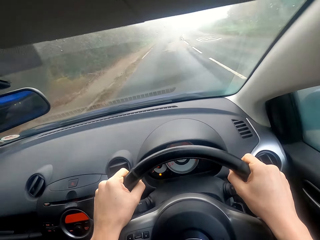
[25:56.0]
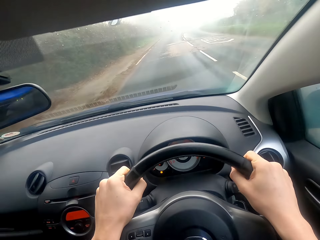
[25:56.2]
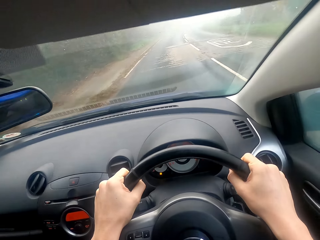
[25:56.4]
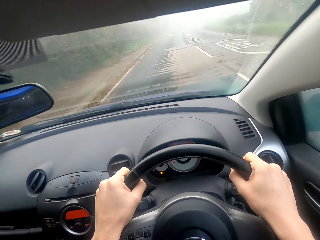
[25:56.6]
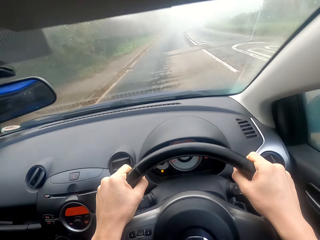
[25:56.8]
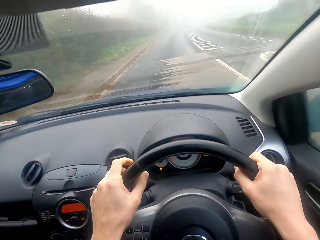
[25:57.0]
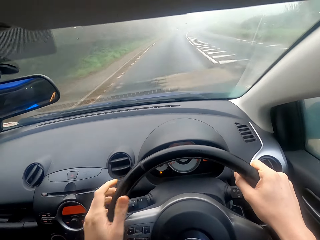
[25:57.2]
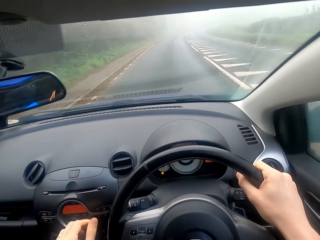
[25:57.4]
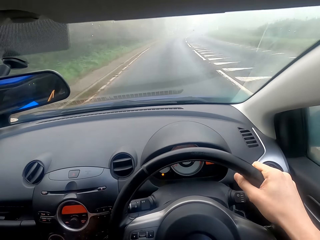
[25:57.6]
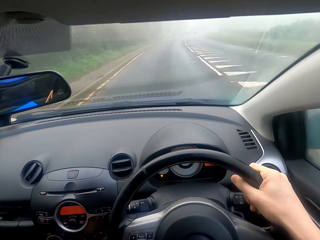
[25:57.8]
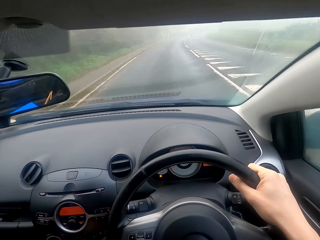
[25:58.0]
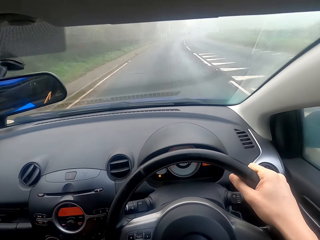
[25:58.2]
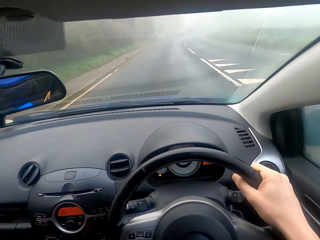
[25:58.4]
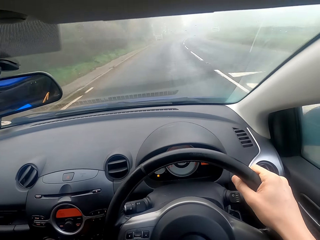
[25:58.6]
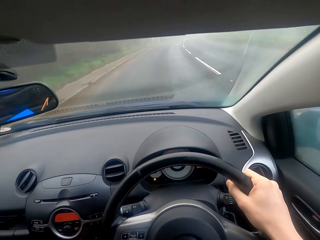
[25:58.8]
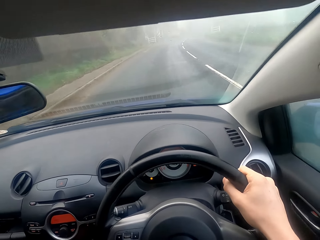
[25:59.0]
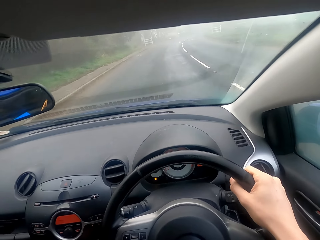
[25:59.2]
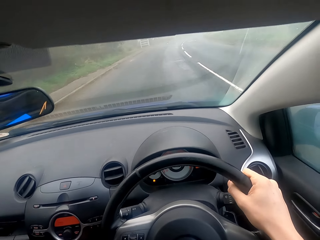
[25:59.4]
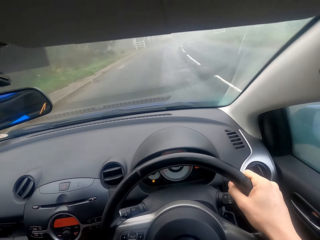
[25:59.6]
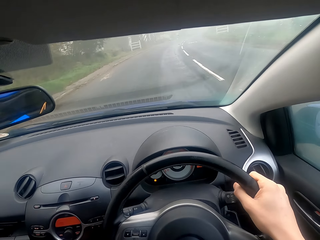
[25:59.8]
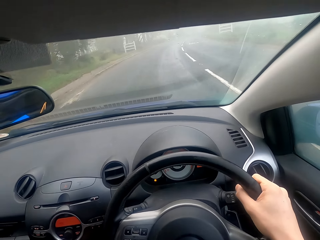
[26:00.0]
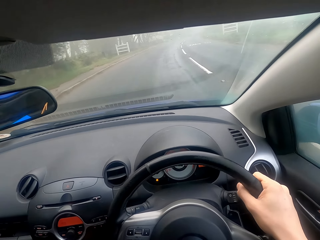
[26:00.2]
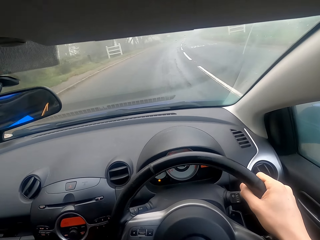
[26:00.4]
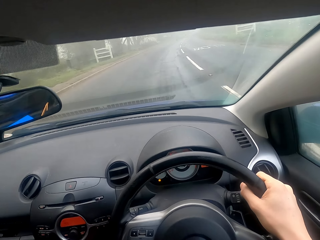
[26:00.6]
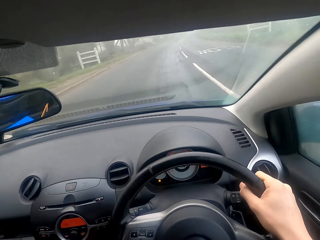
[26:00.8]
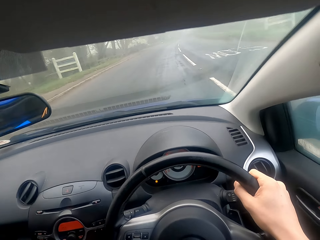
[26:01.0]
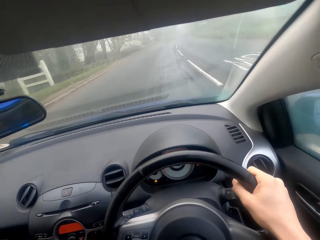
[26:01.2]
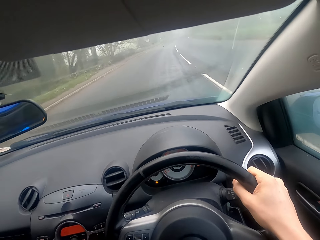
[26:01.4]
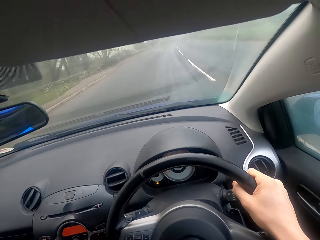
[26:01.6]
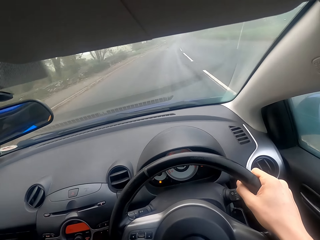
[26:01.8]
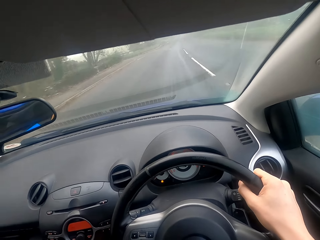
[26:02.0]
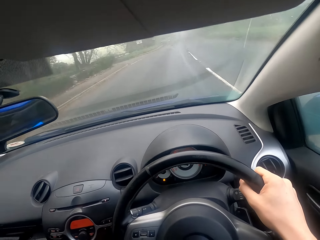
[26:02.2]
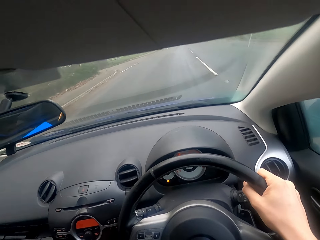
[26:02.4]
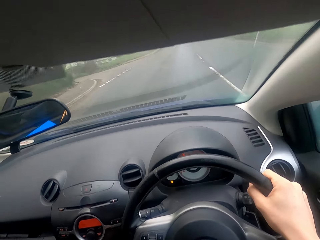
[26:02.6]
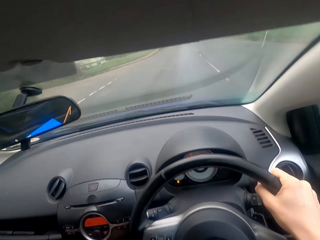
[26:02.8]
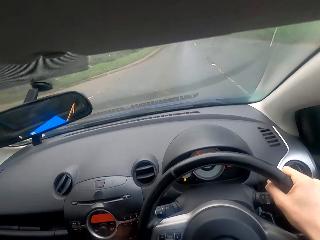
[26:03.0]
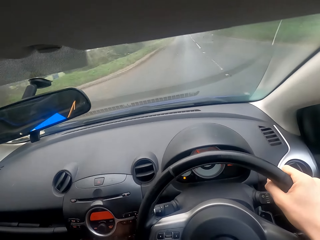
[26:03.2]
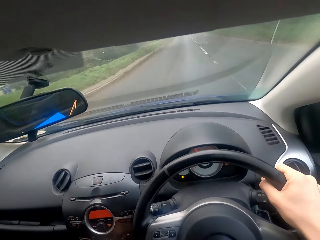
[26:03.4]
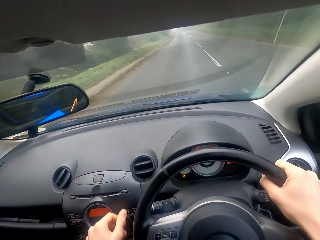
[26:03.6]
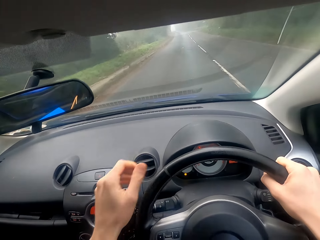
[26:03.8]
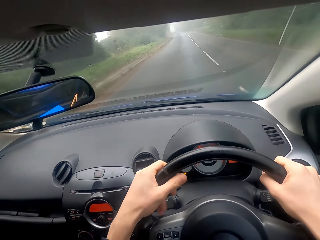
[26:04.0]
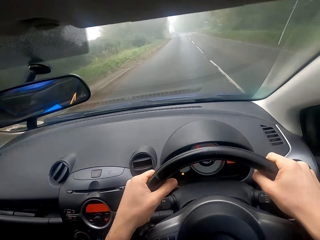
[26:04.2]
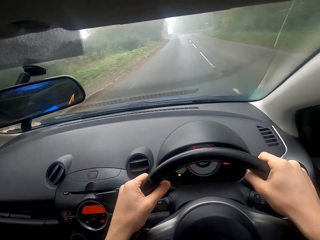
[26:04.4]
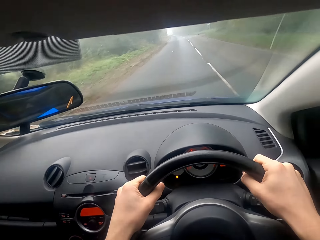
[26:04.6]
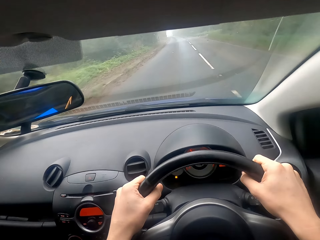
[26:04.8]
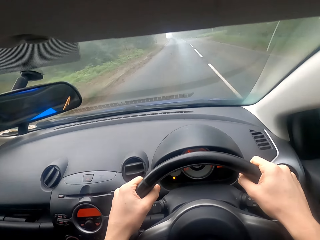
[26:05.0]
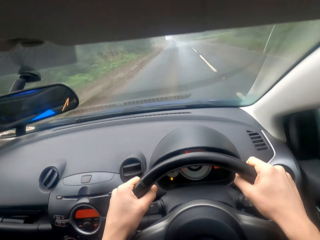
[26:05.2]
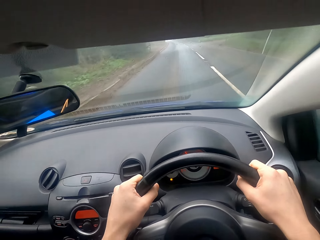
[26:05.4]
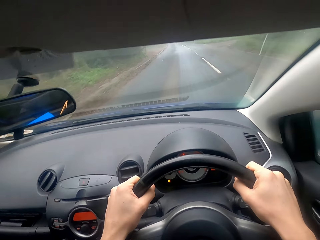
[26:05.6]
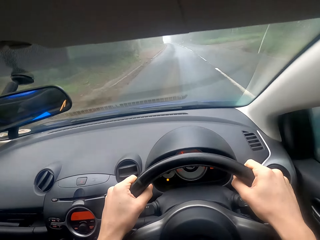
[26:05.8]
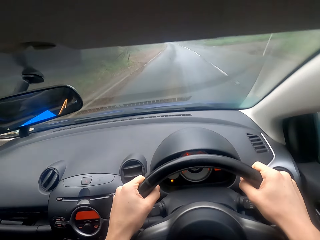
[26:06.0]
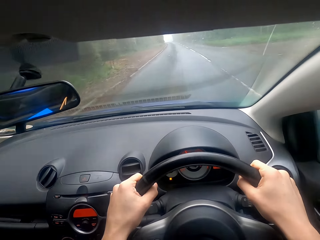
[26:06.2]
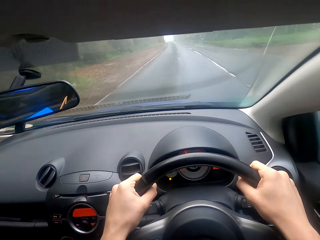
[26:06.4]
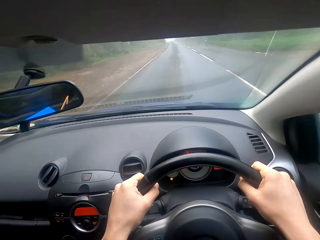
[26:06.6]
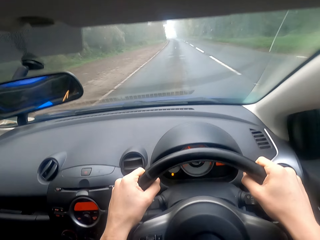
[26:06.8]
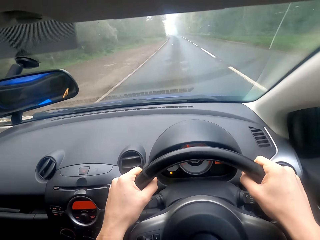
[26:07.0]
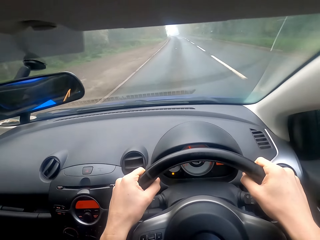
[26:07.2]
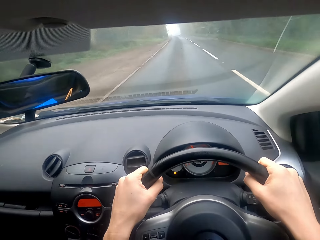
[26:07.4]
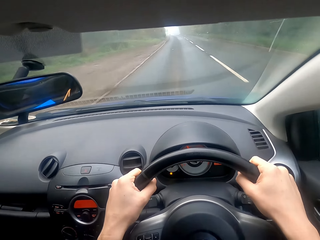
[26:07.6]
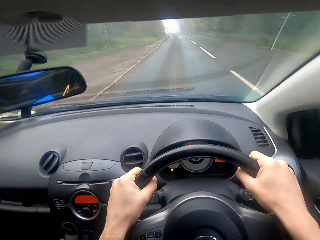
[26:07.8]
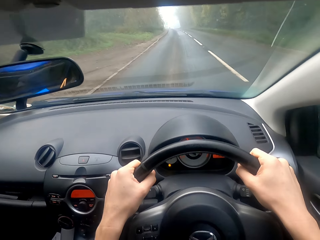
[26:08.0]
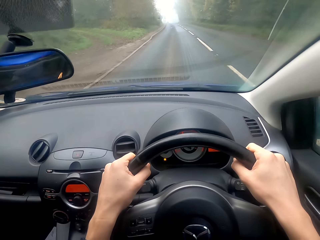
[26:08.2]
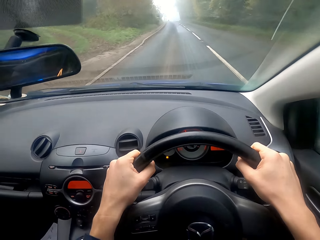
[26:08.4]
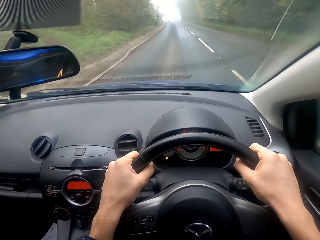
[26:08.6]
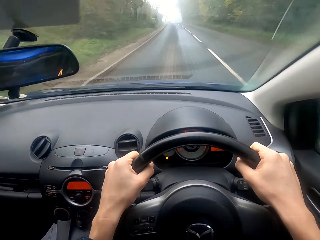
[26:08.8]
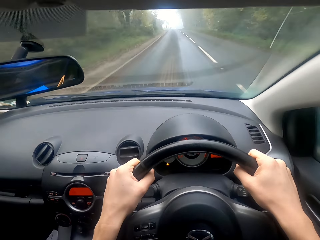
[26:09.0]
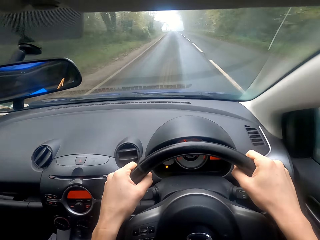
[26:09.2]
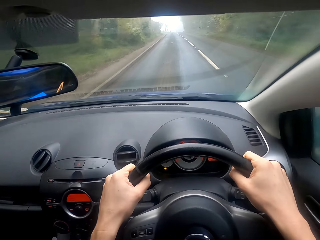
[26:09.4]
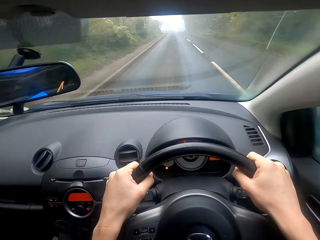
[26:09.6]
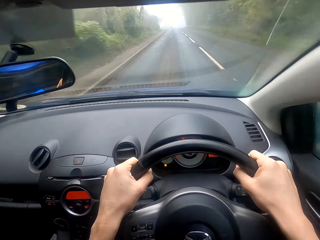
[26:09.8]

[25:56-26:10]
The camera wearer touches something. They drive the car.

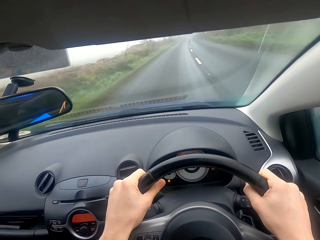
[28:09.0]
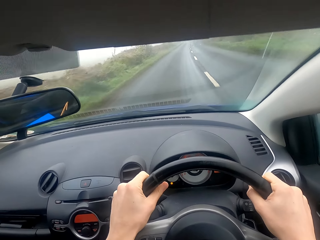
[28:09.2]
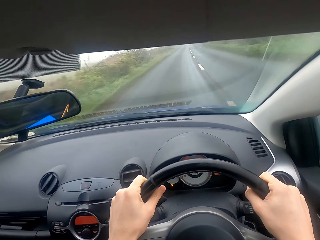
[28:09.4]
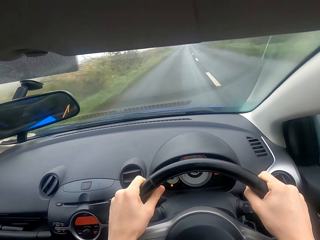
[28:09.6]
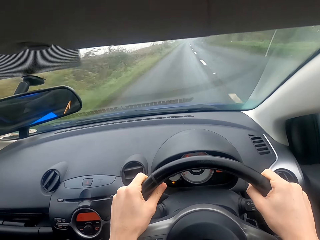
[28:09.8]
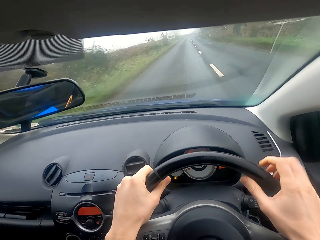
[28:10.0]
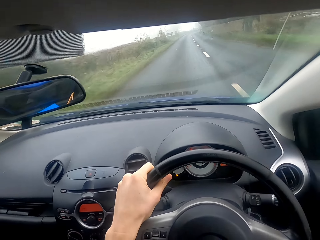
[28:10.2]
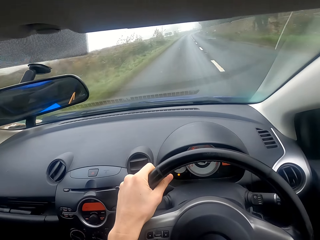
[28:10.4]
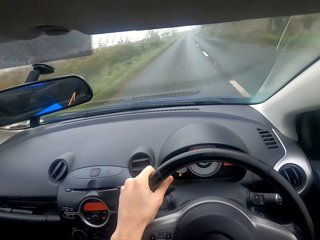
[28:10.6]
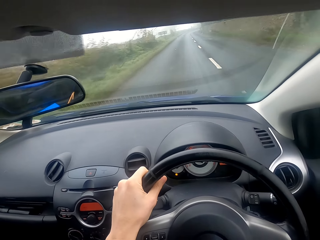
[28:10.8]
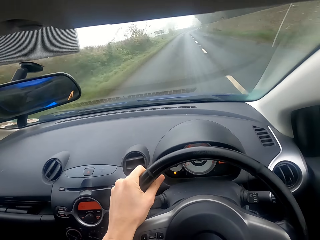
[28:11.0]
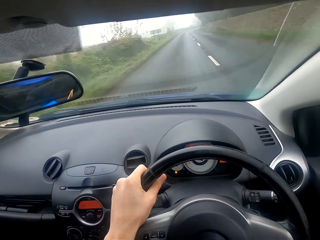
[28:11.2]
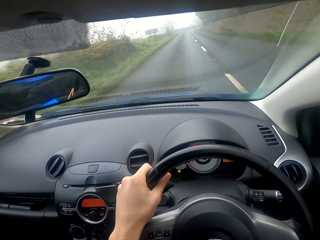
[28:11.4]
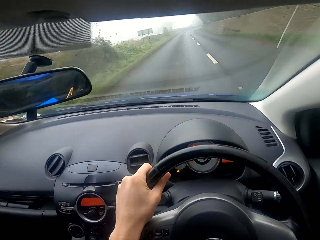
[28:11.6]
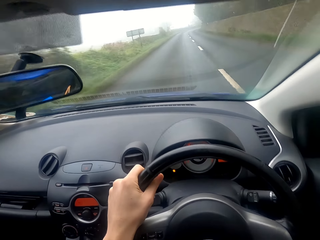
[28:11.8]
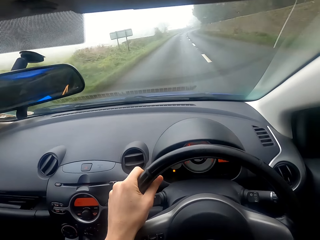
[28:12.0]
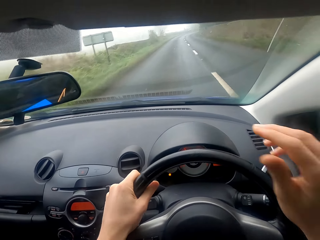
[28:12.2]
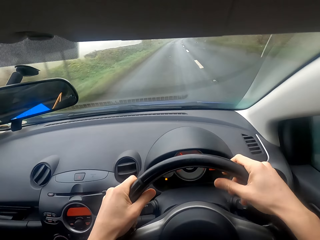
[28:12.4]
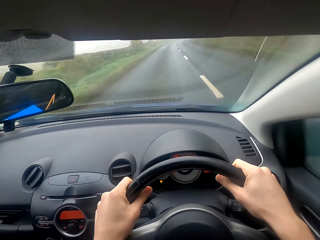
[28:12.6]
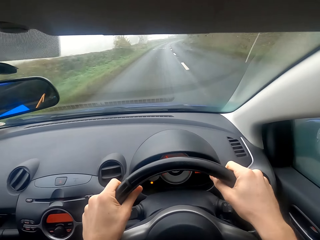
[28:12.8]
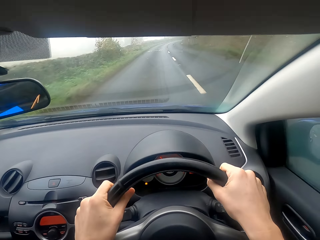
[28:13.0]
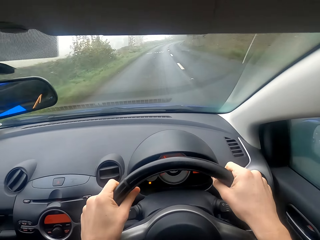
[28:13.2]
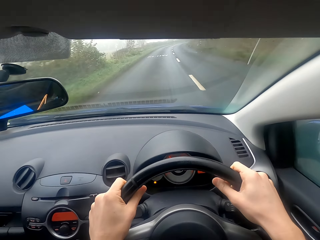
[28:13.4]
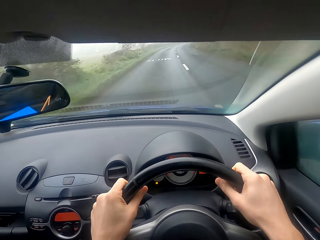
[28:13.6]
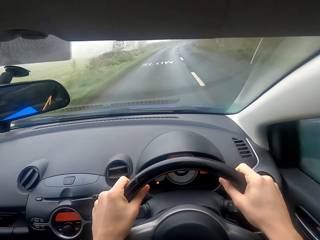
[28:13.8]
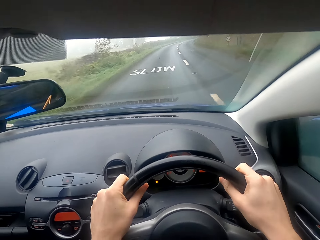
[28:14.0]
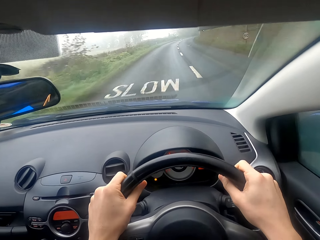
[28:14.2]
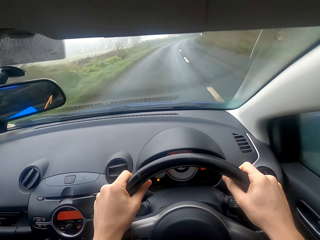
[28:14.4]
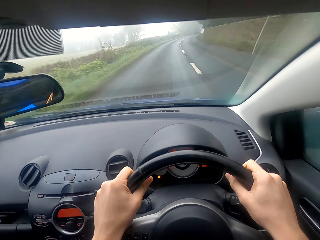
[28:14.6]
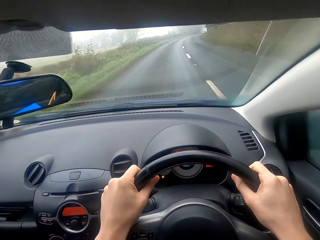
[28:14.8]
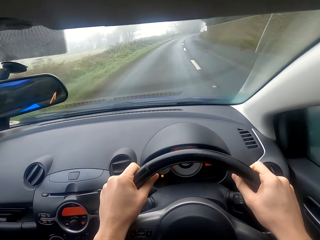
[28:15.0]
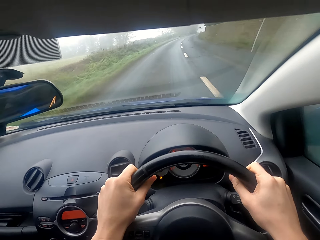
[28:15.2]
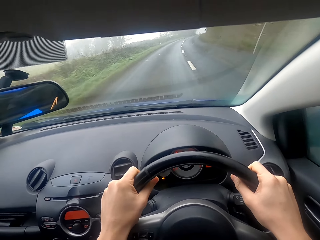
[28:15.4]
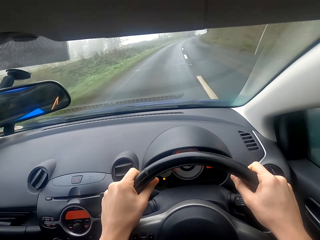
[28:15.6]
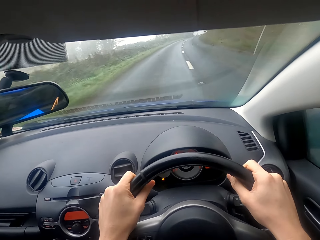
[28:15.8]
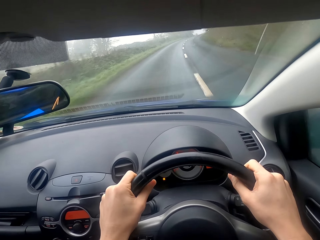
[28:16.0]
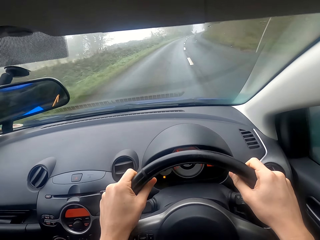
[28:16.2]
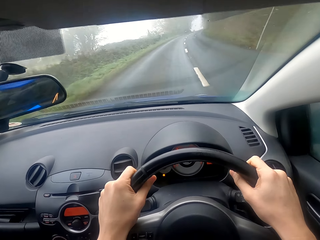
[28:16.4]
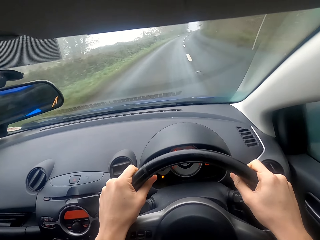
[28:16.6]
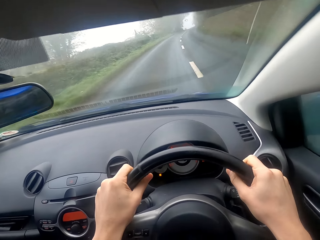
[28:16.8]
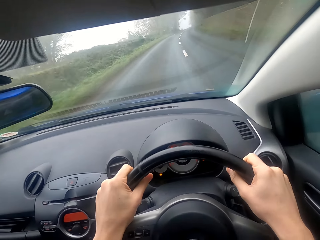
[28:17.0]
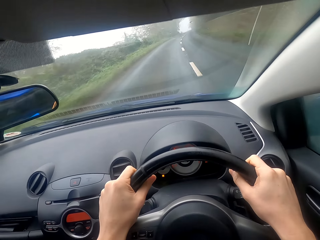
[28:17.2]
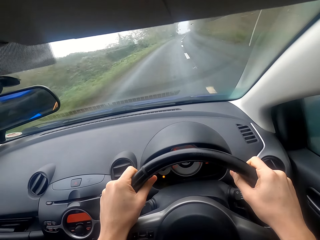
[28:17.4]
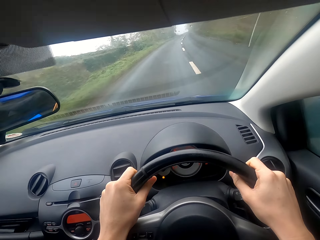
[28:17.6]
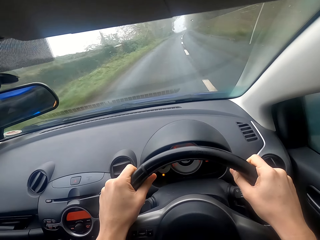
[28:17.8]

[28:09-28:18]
The camera wearer touches the head. They drive the car.
